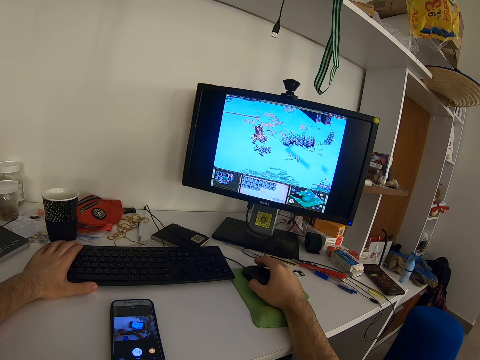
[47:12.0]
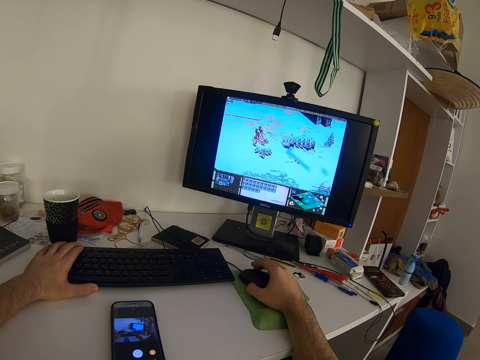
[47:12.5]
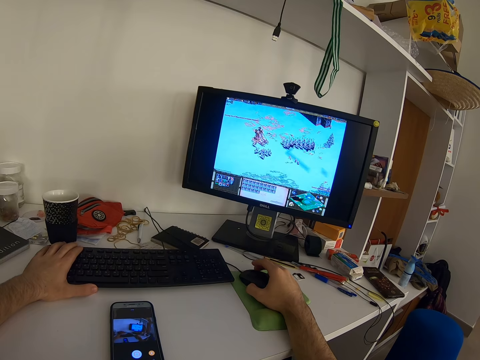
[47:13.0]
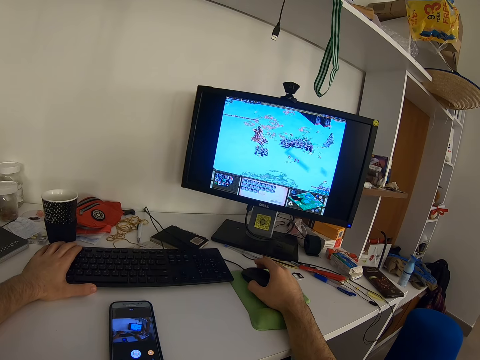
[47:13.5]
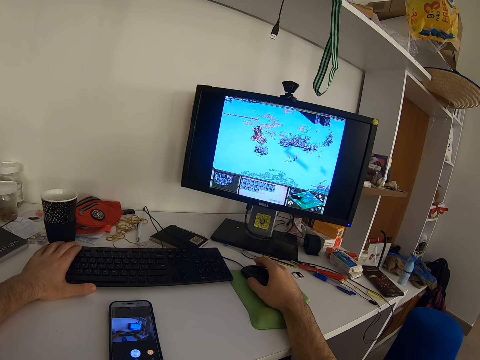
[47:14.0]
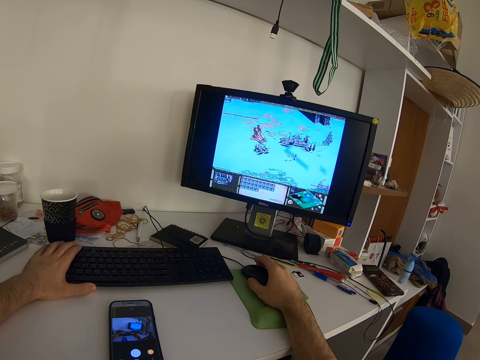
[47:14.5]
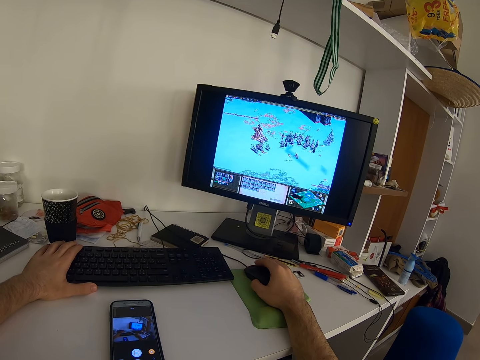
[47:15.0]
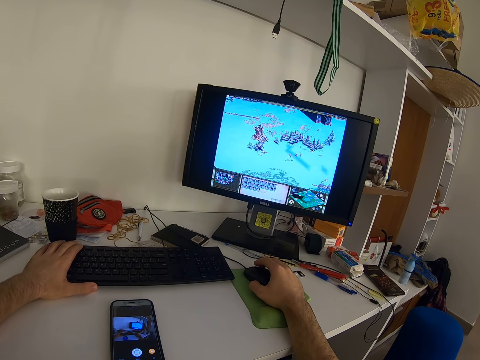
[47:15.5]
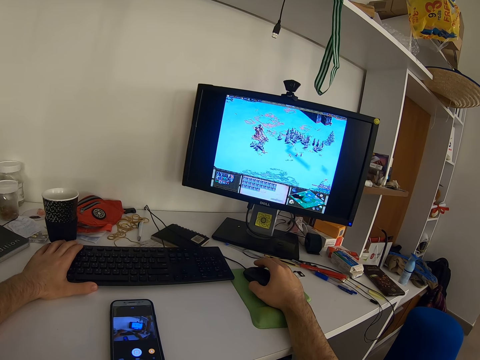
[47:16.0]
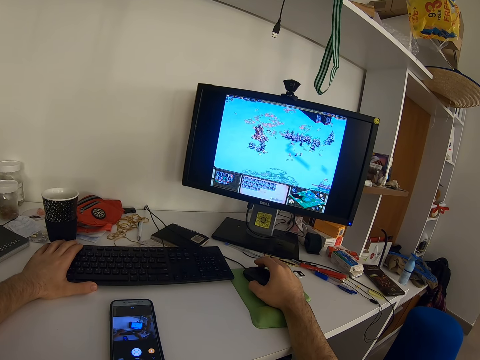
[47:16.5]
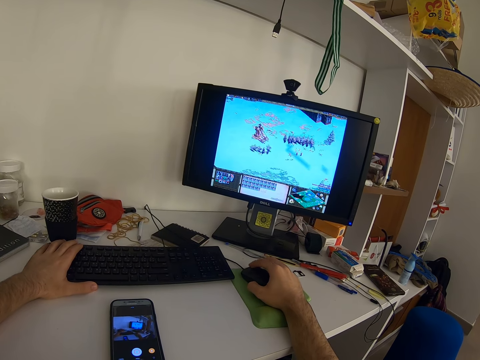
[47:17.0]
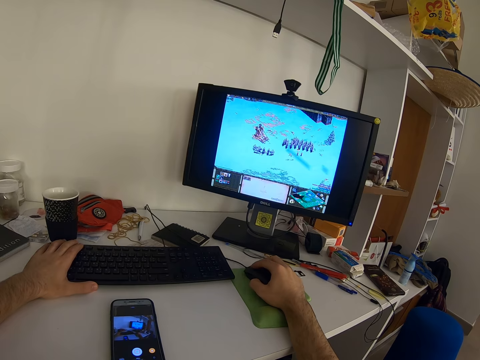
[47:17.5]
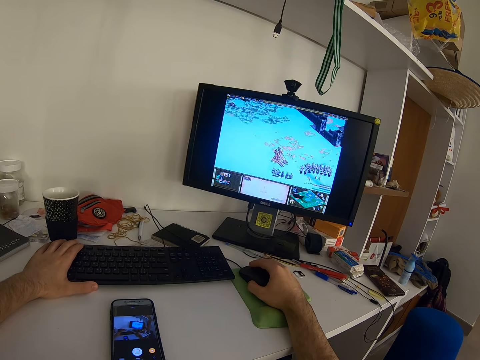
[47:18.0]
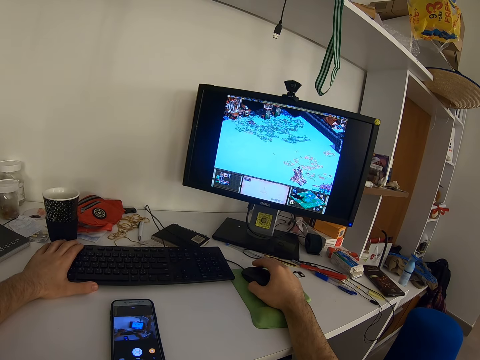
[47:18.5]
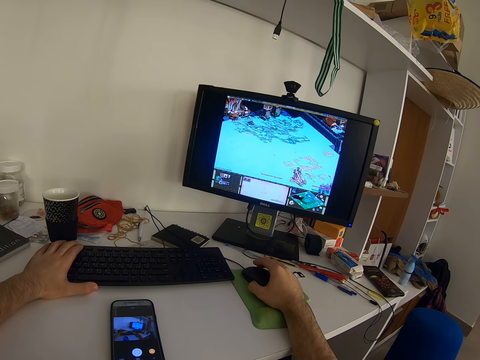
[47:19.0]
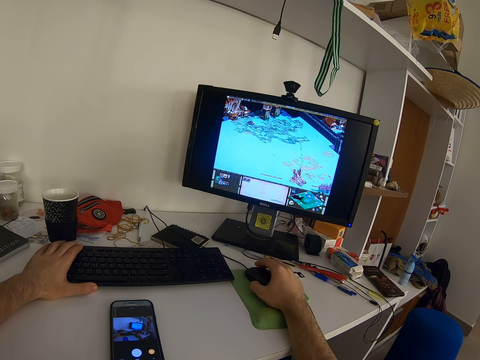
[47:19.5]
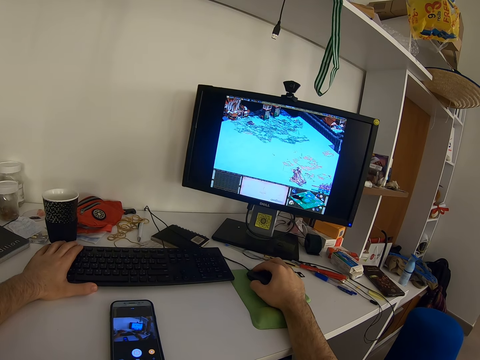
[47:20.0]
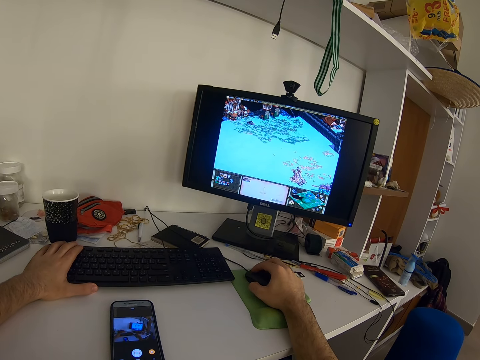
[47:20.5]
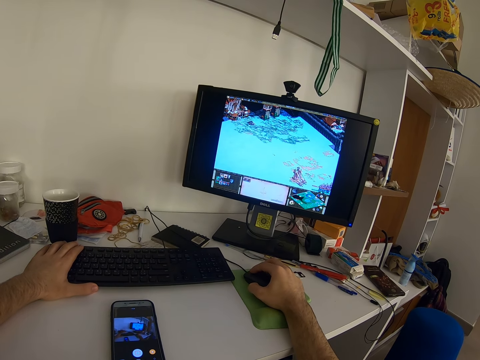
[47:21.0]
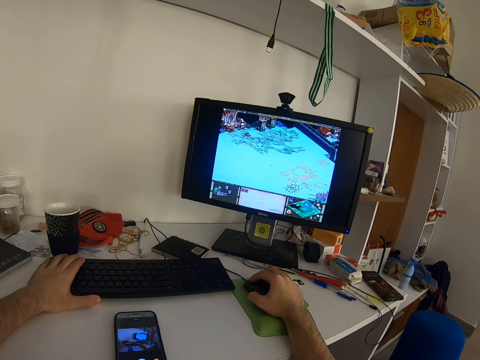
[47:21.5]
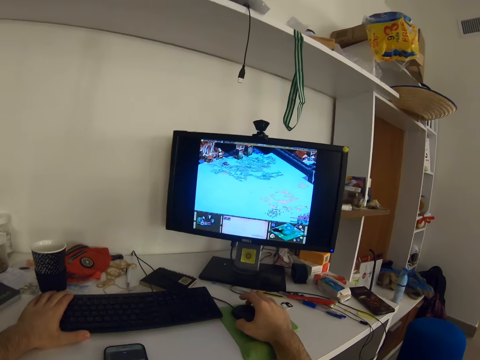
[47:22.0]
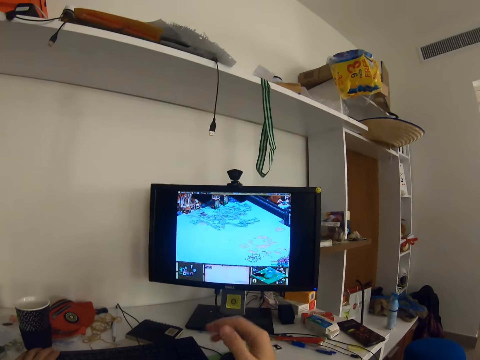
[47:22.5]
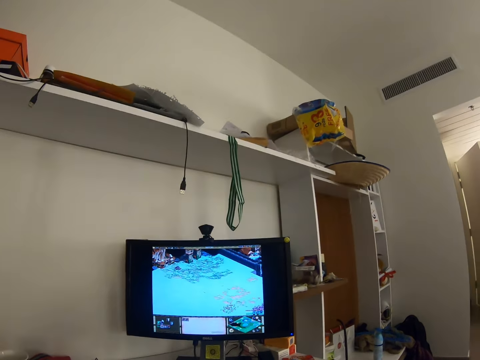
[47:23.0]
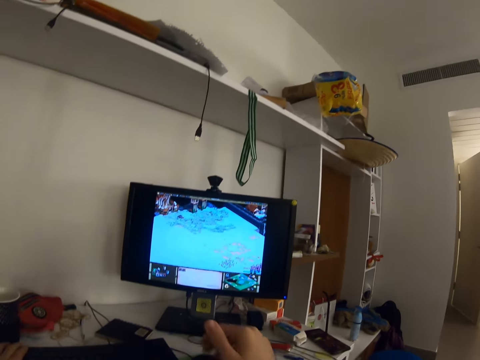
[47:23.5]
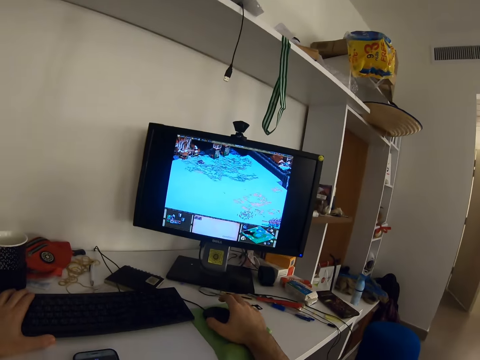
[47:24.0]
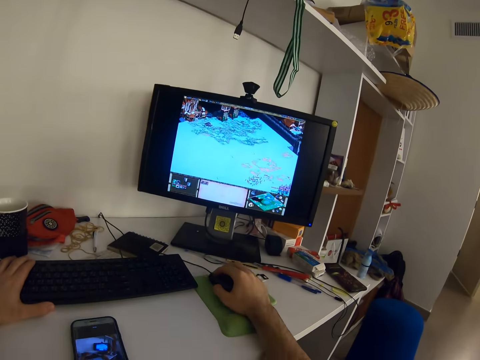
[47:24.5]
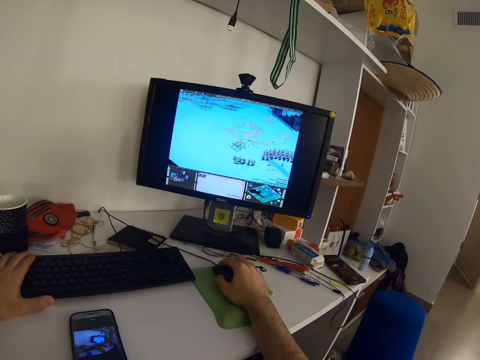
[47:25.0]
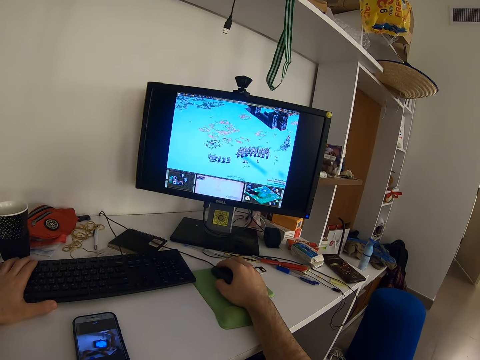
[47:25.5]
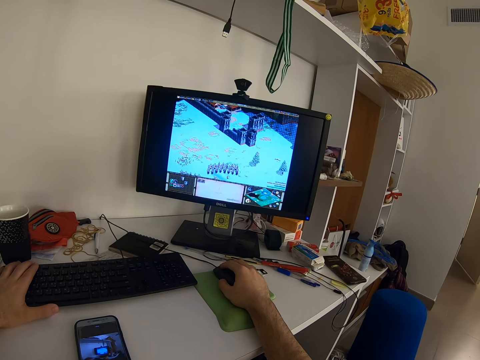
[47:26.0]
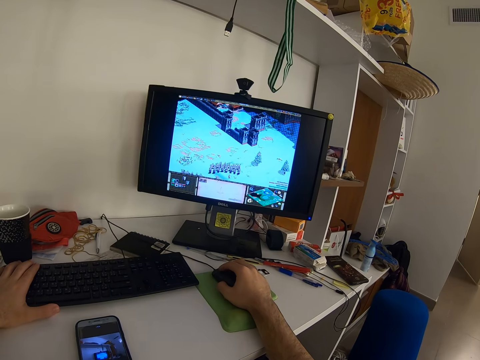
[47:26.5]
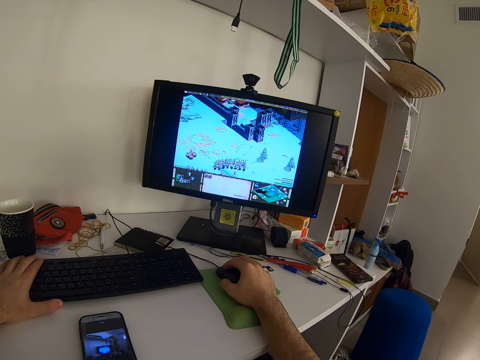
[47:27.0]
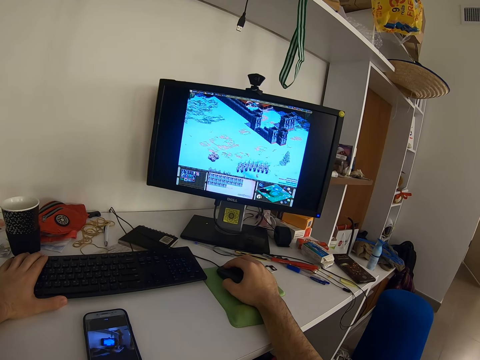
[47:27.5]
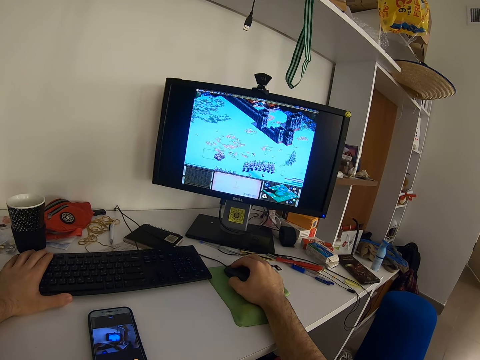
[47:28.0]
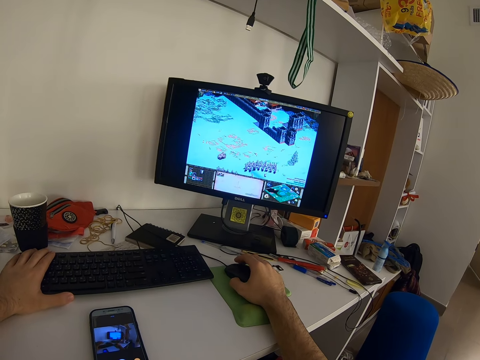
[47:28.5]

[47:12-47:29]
The camera wearer presses the keyboard. He presses the keyboard repeatedly. He lifts his right hand from the mouse on the mouse pad. He places his right hand on the mouse. He plays the video game on the desktop computer with the mouse and keyboard. He holds the mouse. He operates the computer.

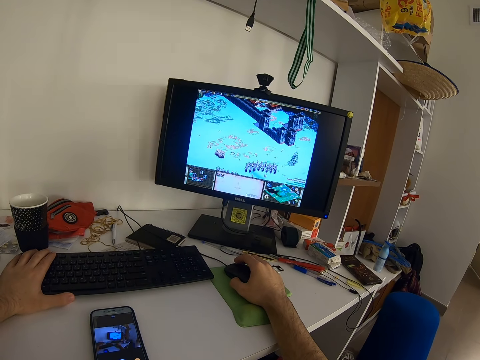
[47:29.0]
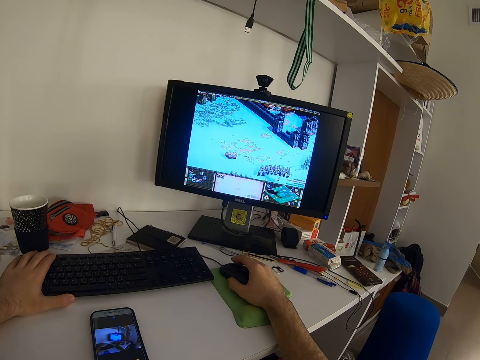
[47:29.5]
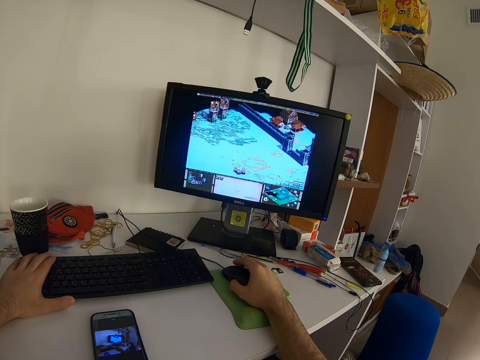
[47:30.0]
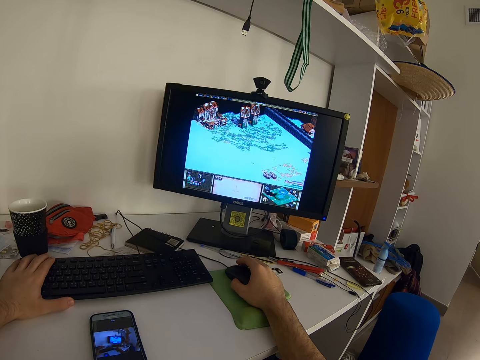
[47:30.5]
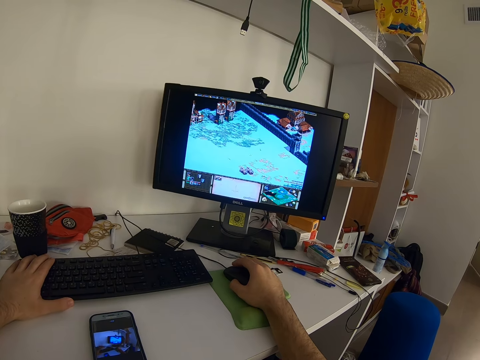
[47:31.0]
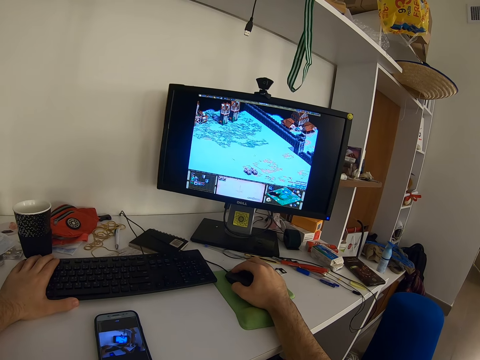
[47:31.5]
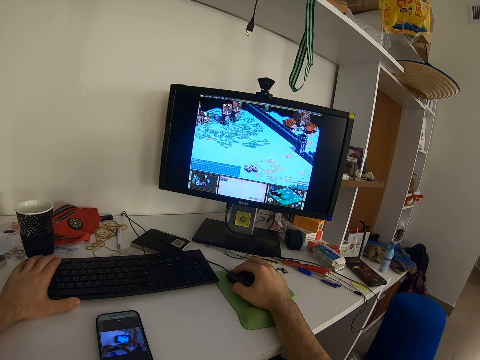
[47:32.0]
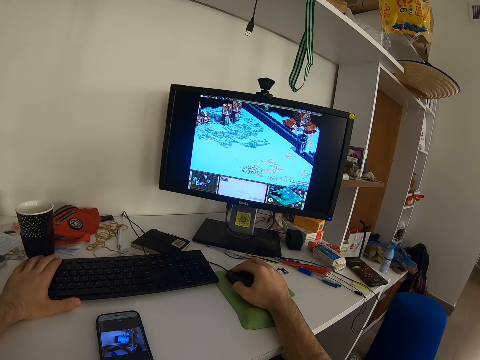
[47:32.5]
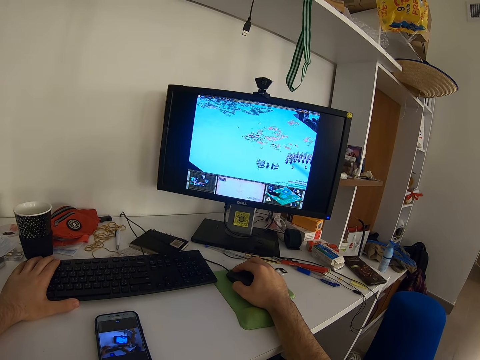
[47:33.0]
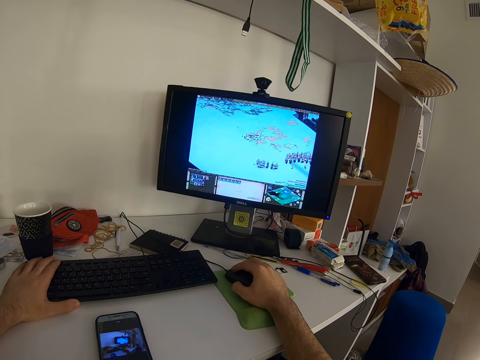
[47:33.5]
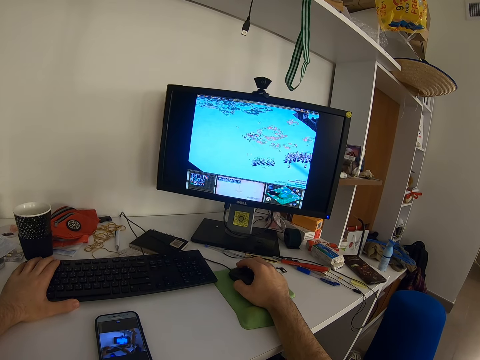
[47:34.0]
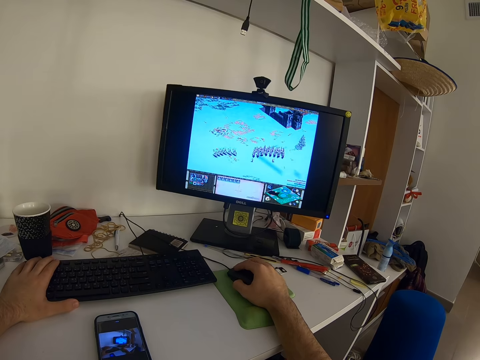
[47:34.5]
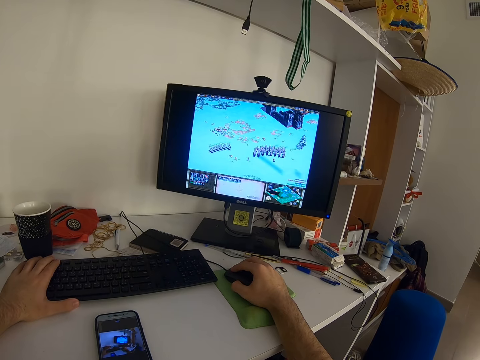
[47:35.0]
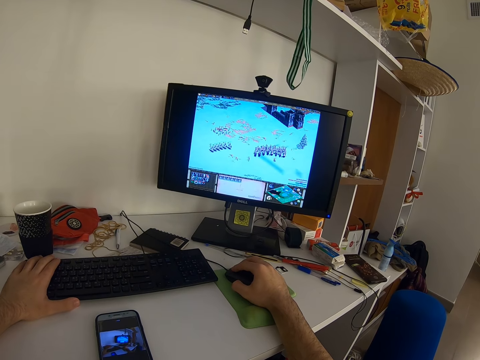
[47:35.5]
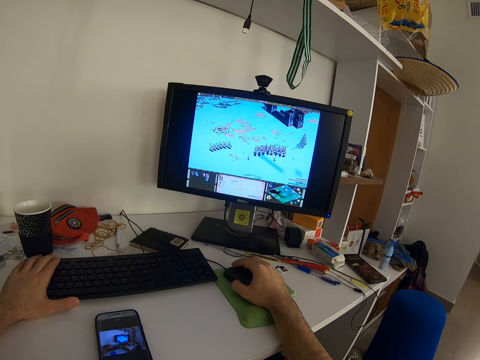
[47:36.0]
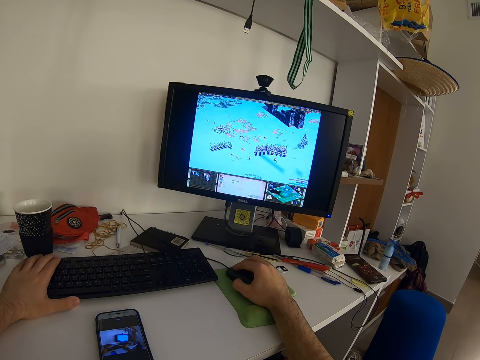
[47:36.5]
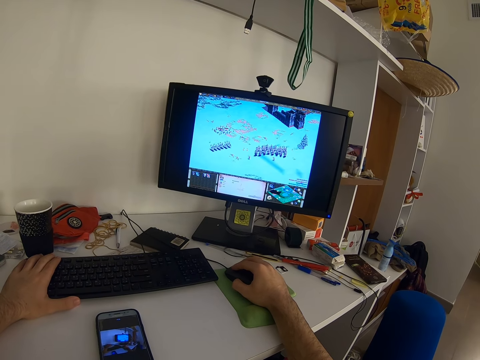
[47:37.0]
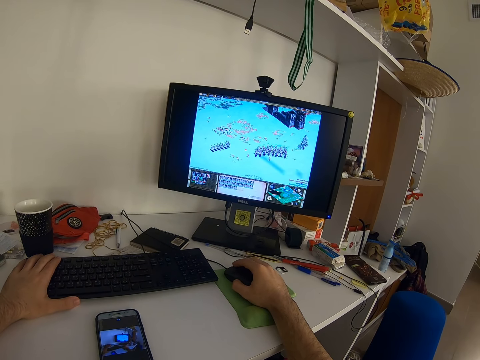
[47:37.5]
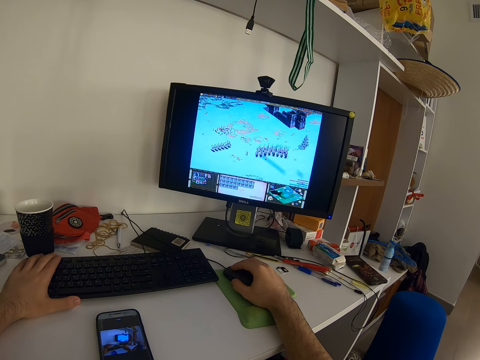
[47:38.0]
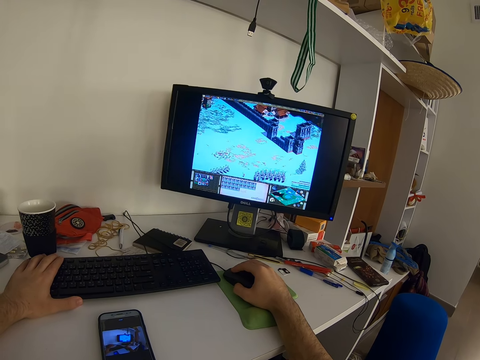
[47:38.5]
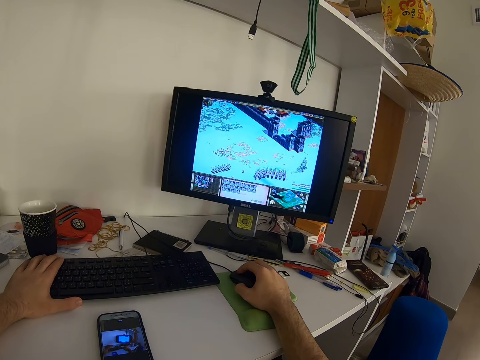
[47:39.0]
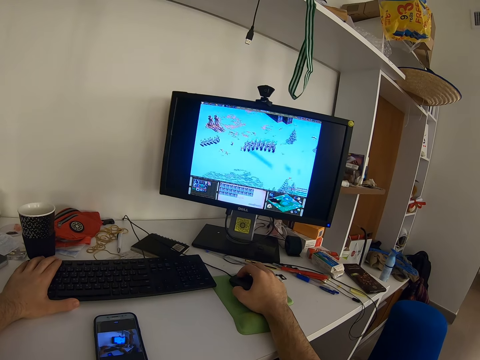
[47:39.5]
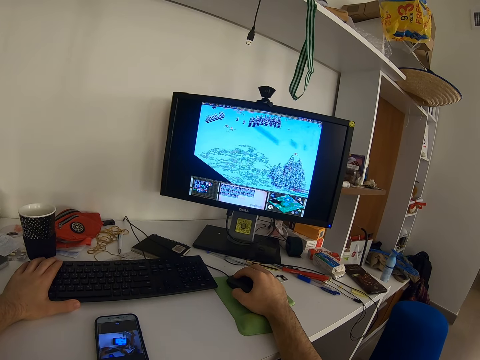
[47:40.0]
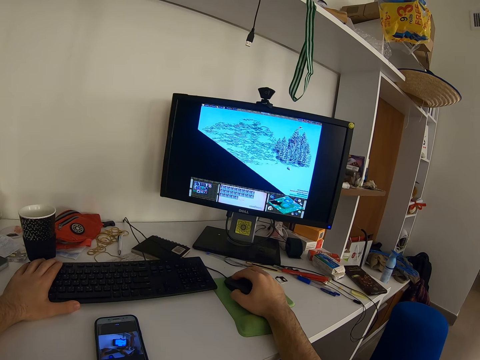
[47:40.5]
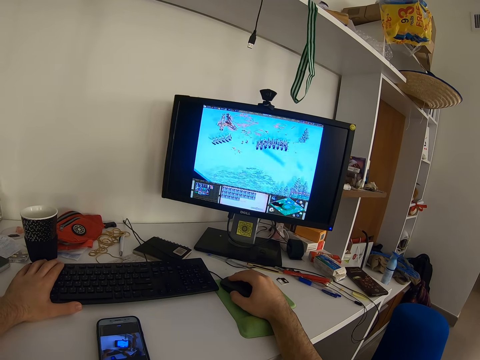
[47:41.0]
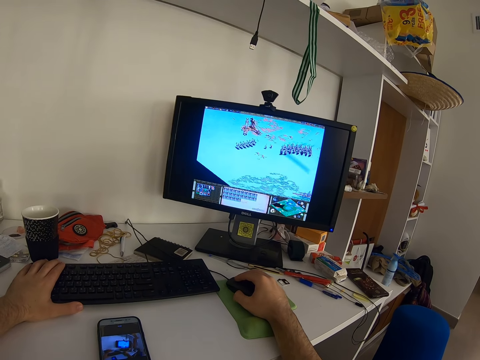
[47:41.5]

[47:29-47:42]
The camera wearer presses the keyboard. They press the keyboard repeatedly.
